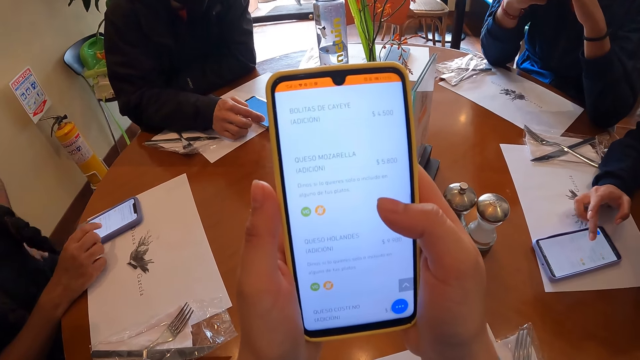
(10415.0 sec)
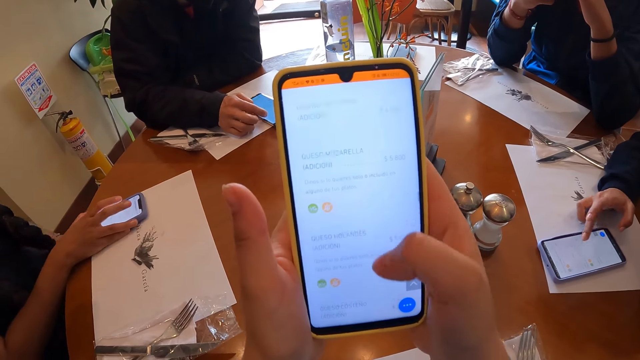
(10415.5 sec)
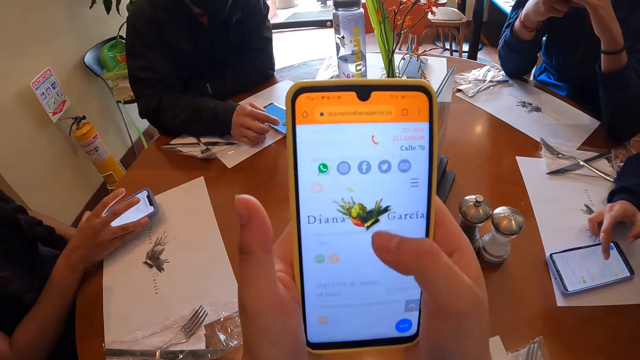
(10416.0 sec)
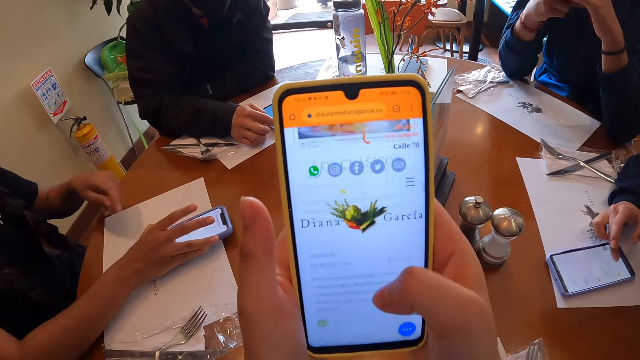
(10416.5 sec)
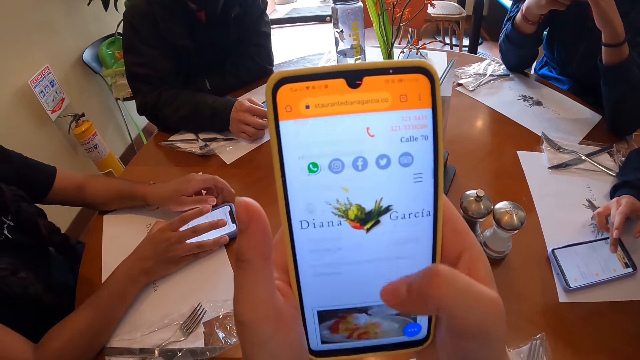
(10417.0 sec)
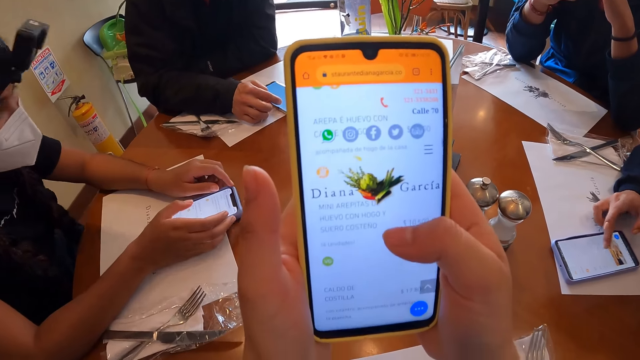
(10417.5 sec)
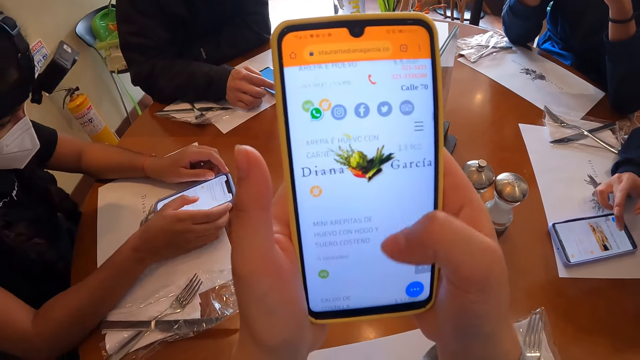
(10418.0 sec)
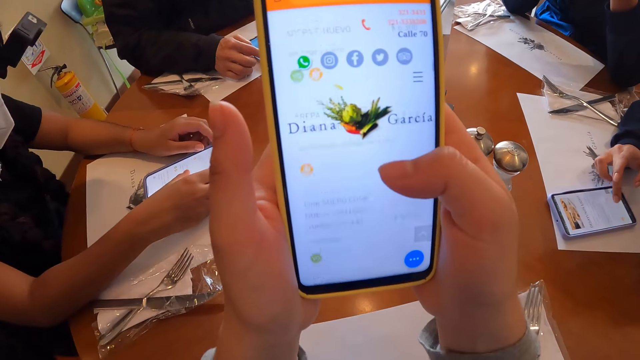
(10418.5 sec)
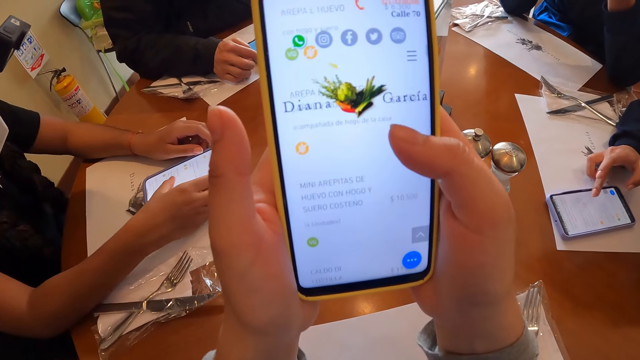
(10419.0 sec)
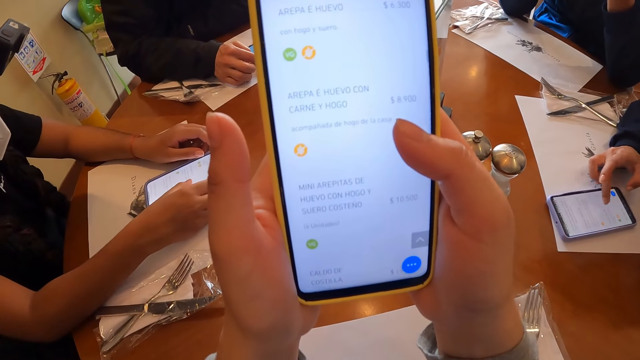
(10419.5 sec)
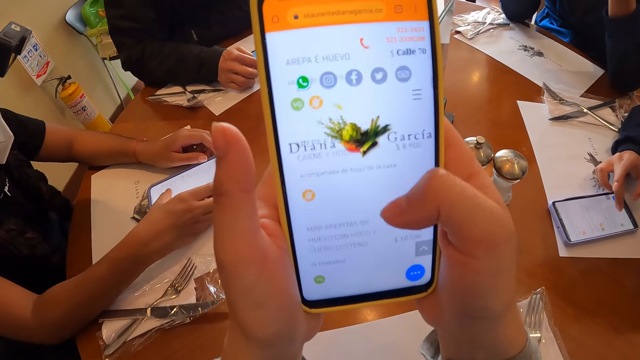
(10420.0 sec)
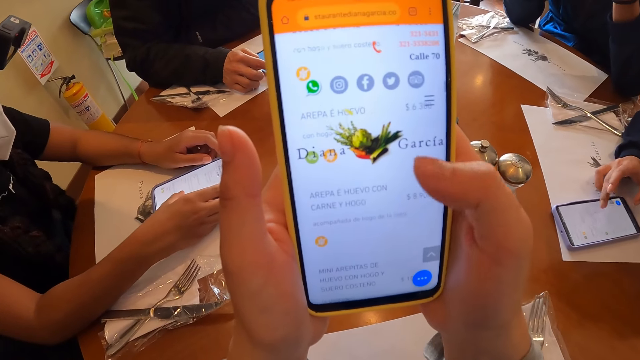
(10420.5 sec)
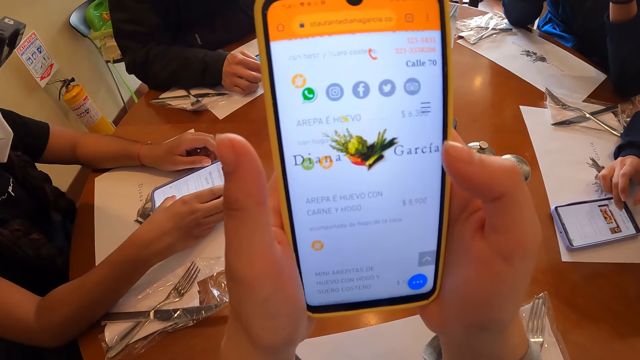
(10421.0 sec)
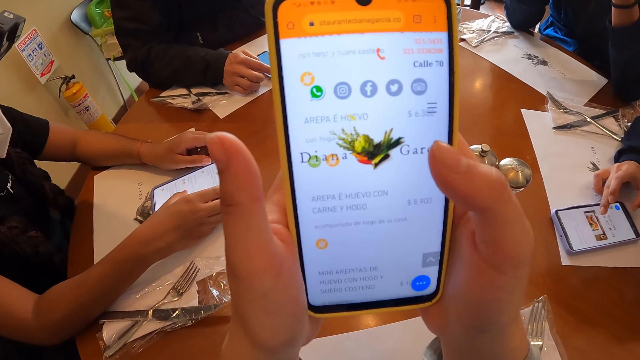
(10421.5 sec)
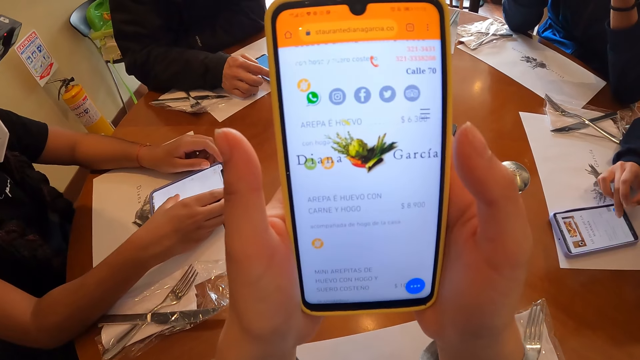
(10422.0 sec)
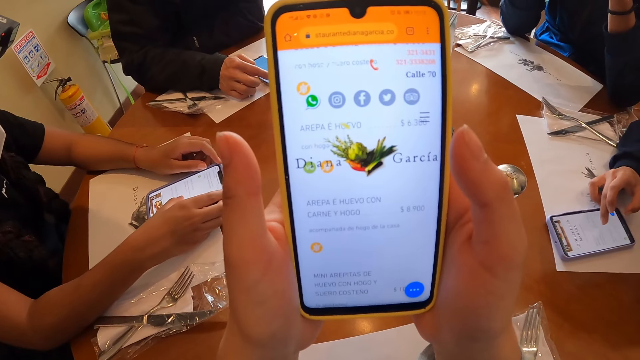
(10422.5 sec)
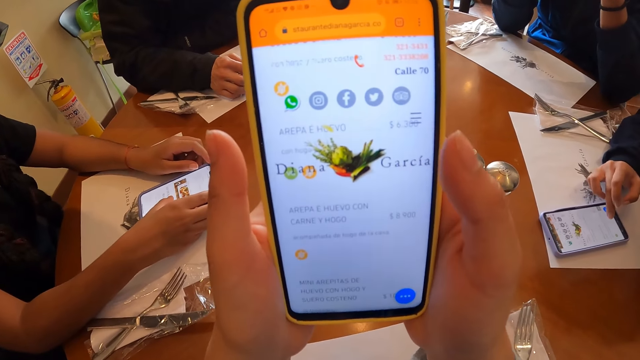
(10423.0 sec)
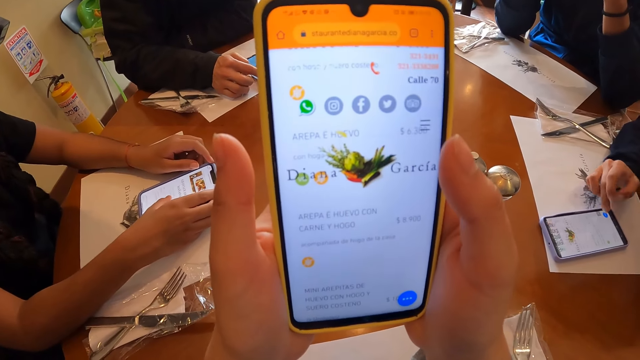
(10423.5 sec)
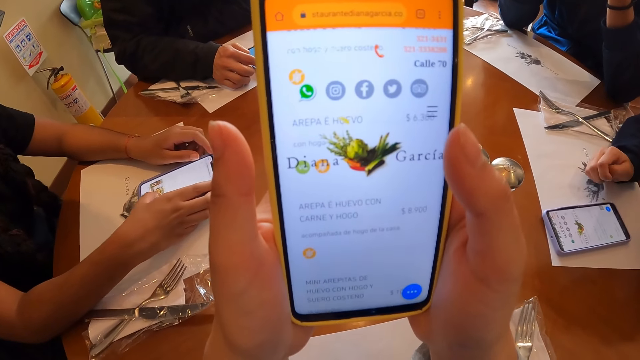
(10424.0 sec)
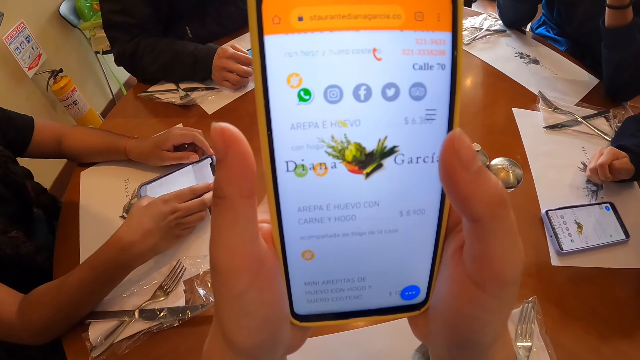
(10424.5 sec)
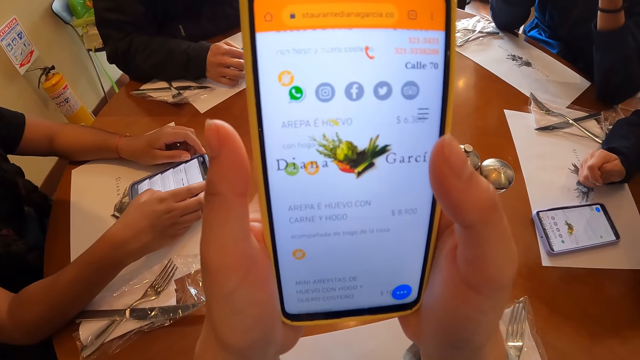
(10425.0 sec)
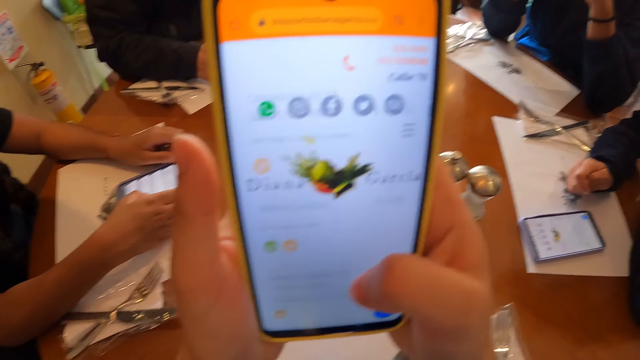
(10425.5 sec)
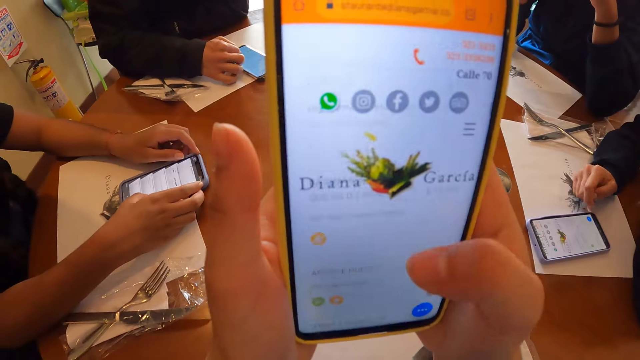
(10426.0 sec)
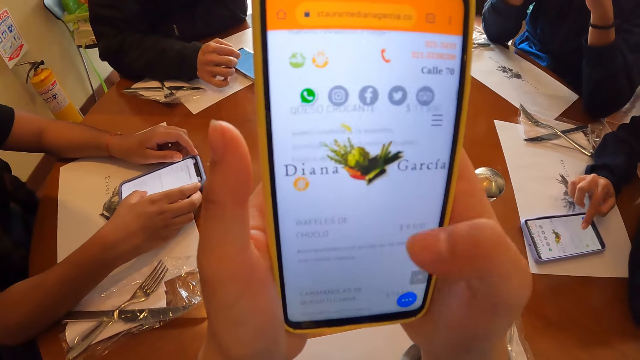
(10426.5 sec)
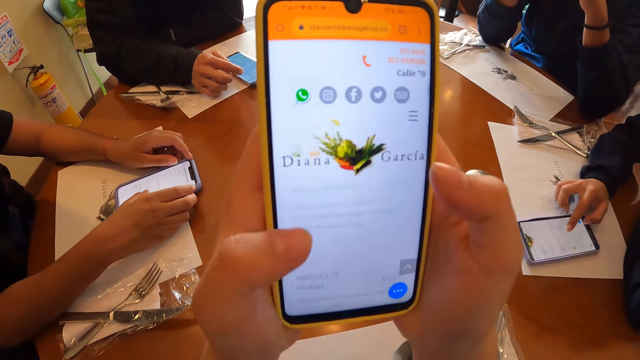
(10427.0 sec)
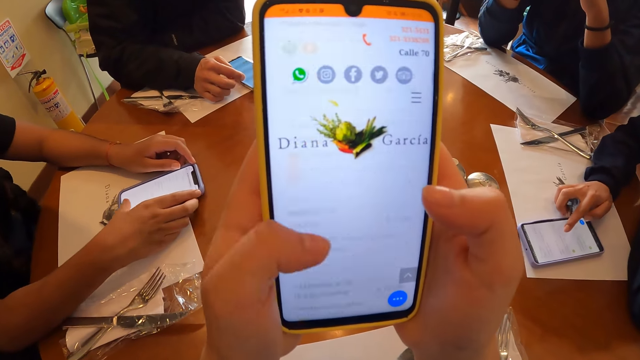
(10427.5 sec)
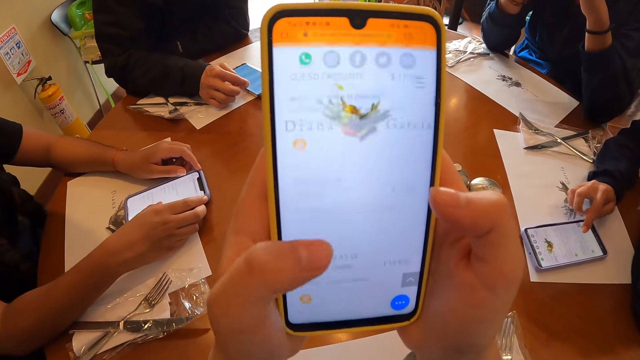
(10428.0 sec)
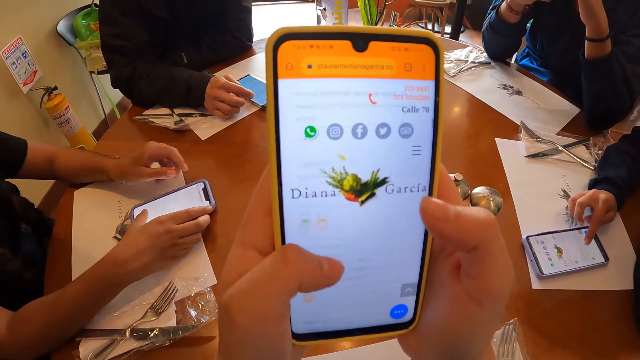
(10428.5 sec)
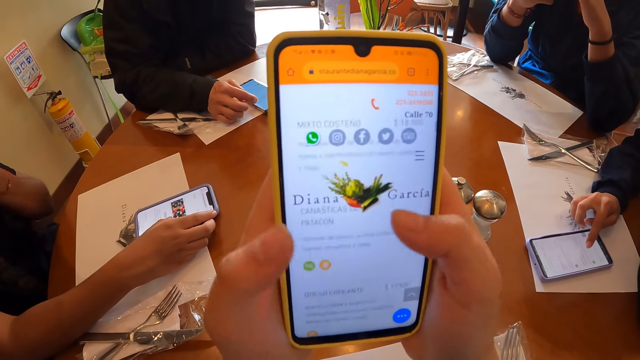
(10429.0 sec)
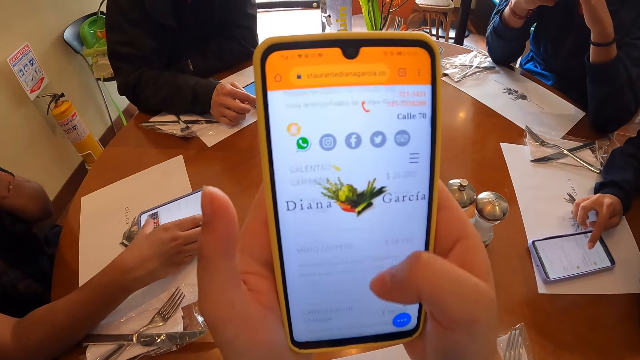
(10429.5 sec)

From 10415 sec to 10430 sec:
A woman moves the phone on the table with her right hand. She operates the phone on the table with her right hand. Another woman operates the phone on the table with her right hand.

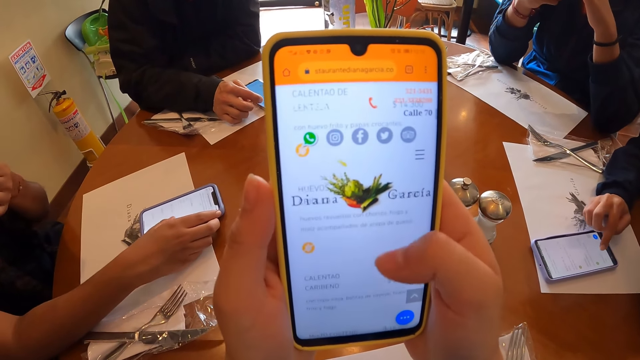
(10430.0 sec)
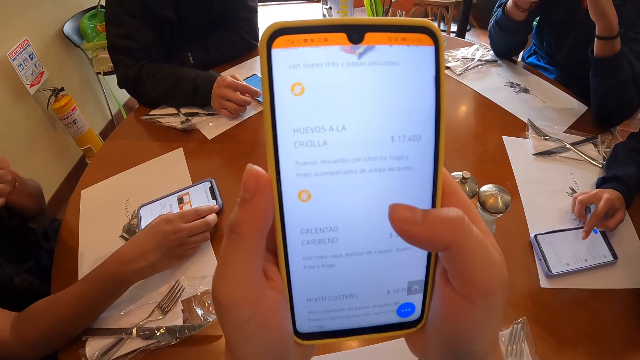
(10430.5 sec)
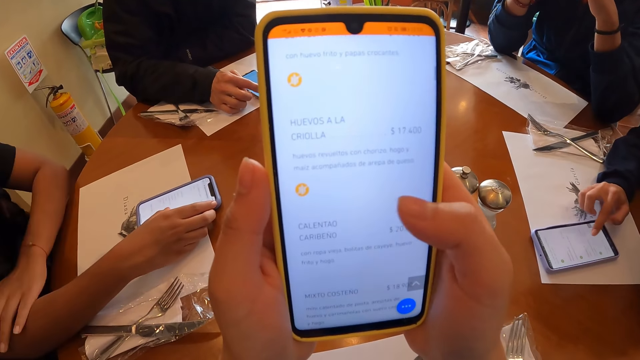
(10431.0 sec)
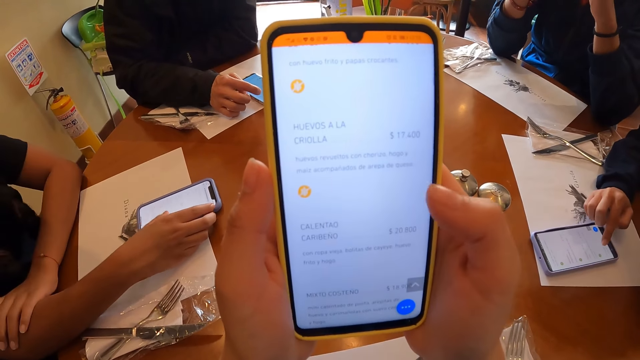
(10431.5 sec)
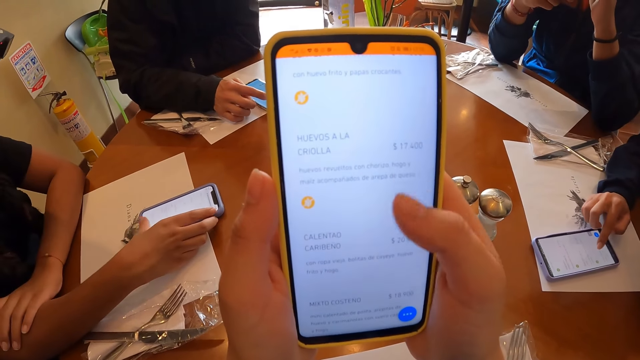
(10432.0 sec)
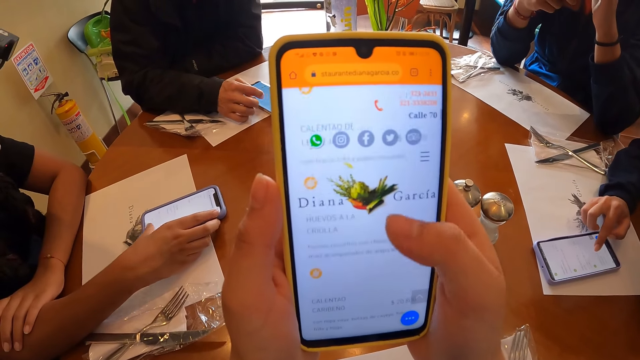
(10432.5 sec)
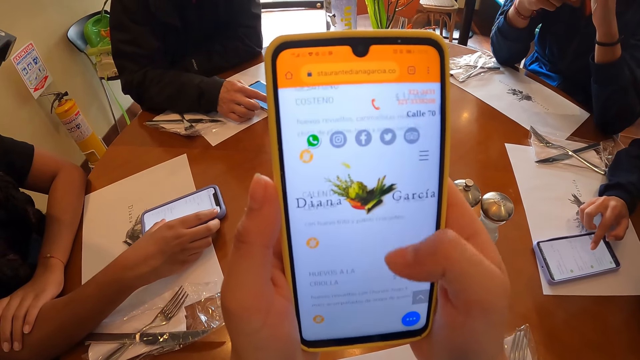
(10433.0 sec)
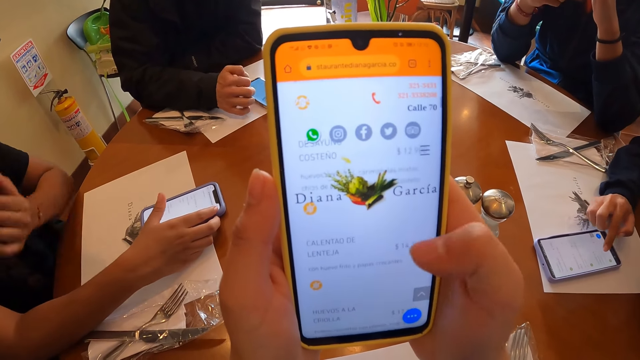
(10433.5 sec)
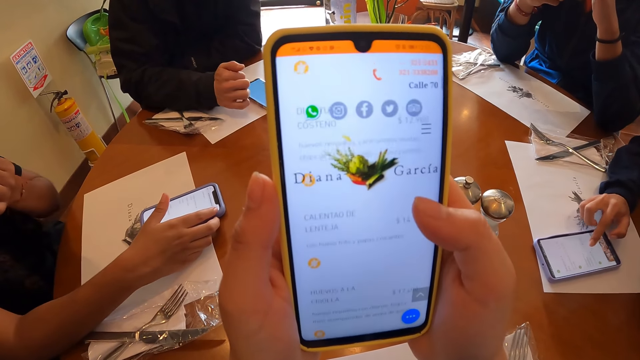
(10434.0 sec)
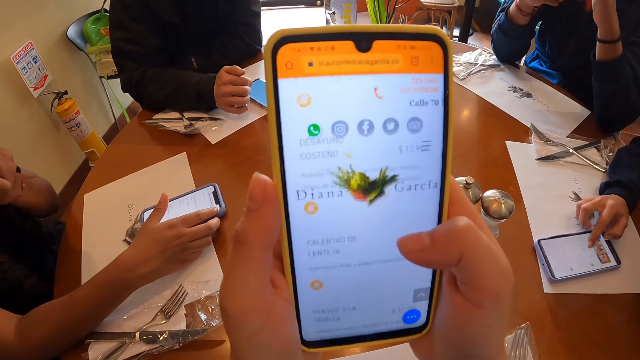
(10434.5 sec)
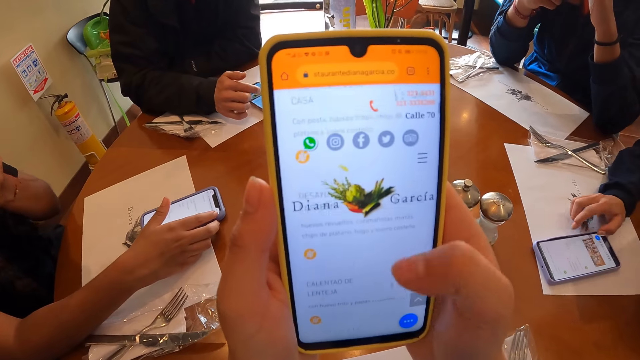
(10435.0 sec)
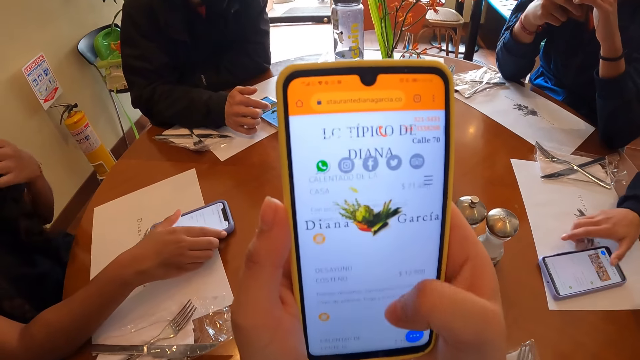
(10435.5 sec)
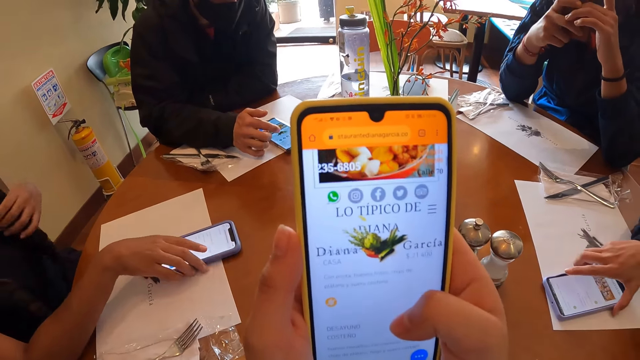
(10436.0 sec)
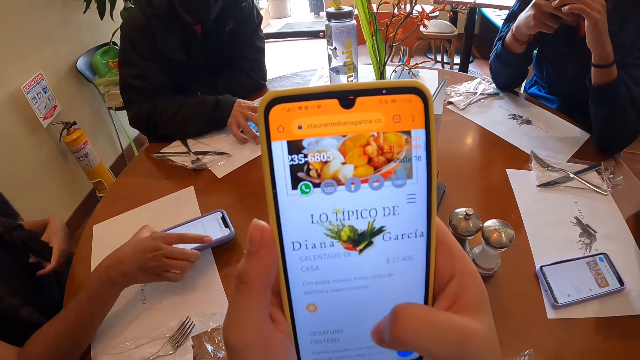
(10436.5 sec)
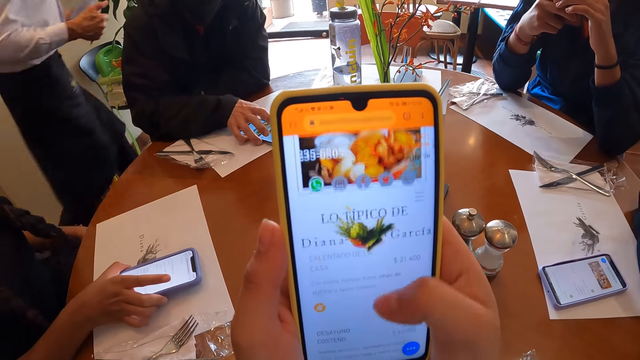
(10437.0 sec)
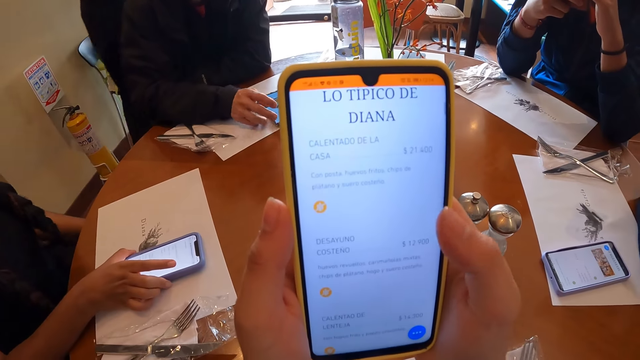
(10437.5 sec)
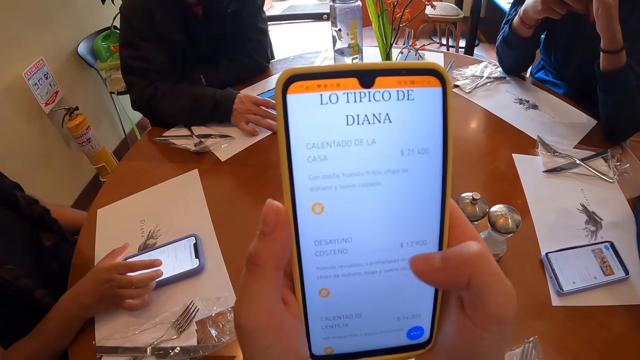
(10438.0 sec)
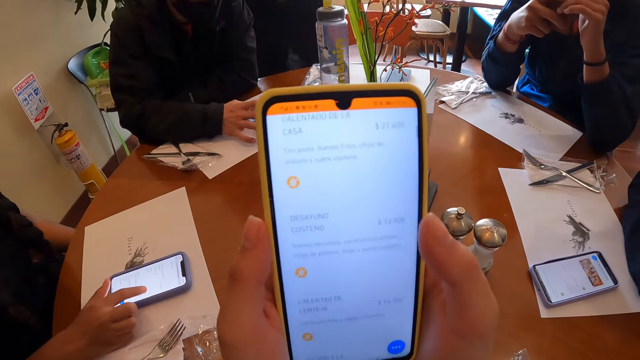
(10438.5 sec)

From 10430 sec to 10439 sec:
A woman moves the phone on the table with her right hand. A man moves the phone on the table with his right hand. A waiter walks towards the table.
